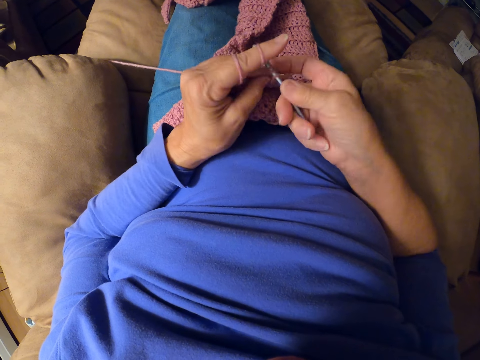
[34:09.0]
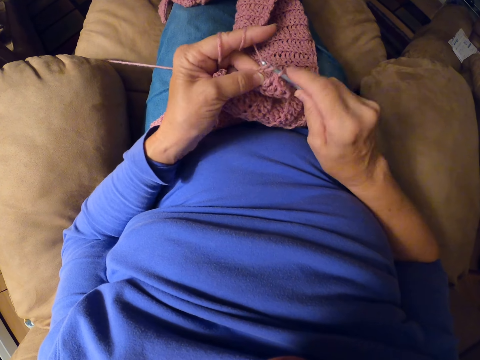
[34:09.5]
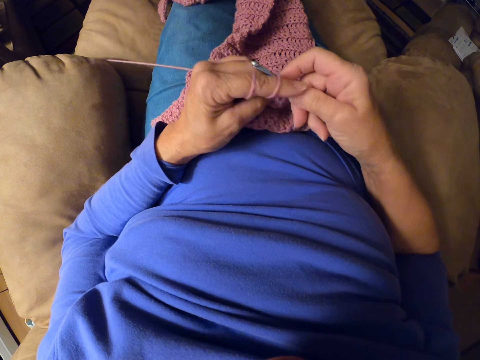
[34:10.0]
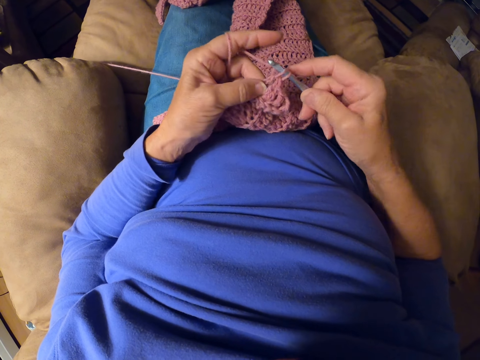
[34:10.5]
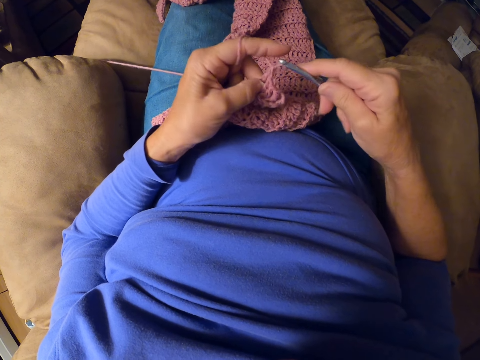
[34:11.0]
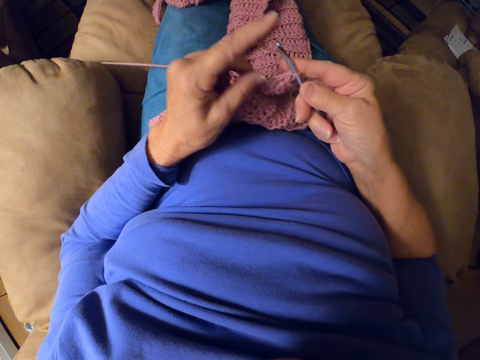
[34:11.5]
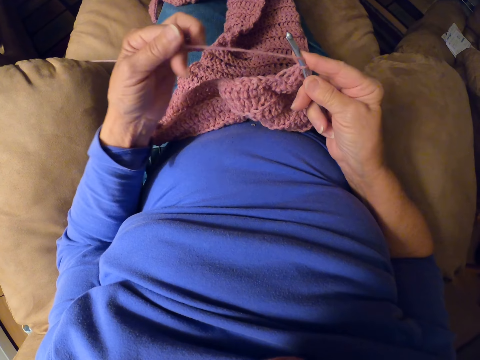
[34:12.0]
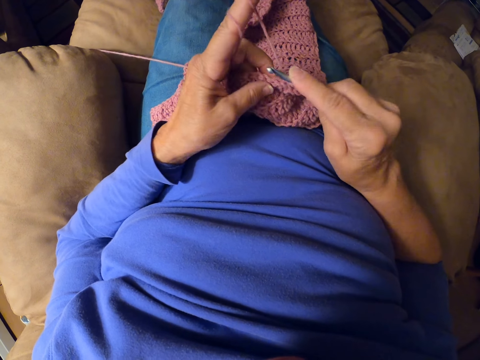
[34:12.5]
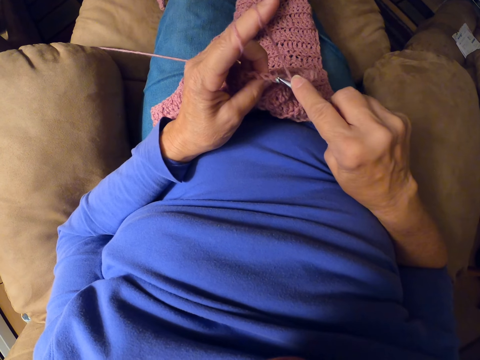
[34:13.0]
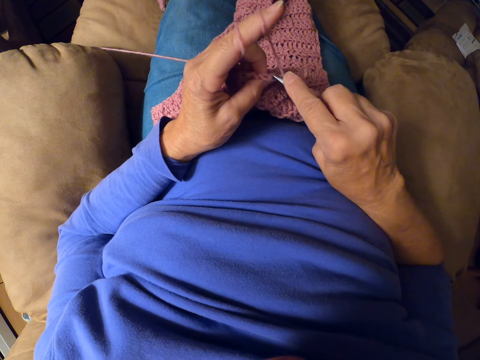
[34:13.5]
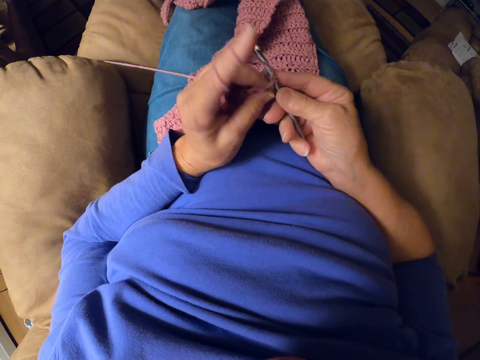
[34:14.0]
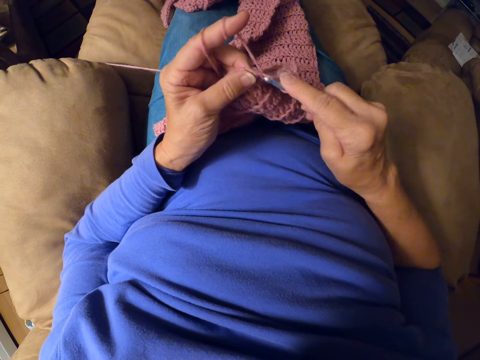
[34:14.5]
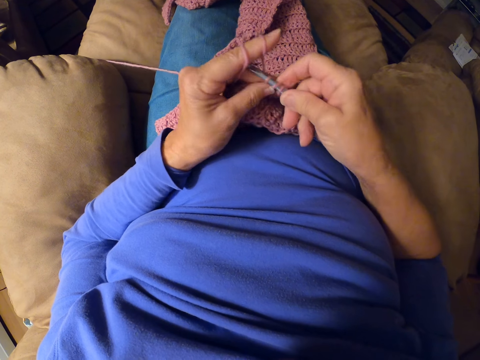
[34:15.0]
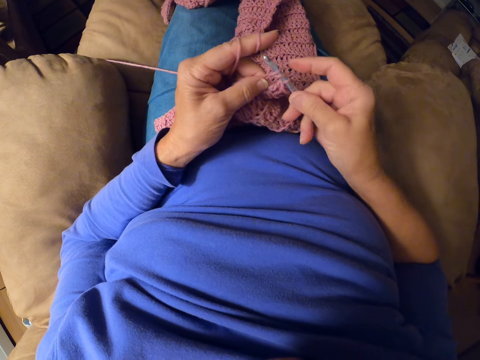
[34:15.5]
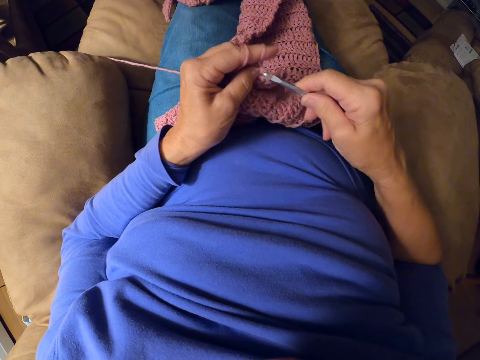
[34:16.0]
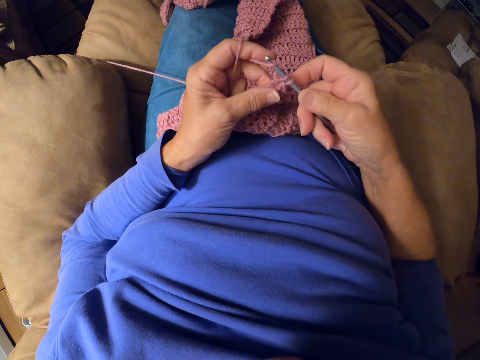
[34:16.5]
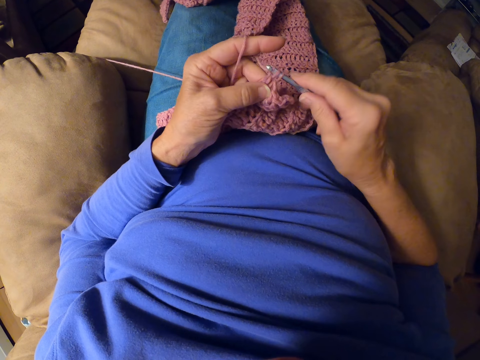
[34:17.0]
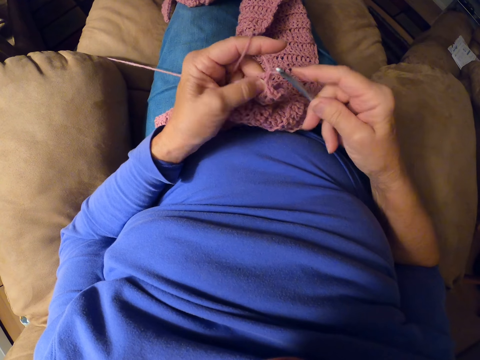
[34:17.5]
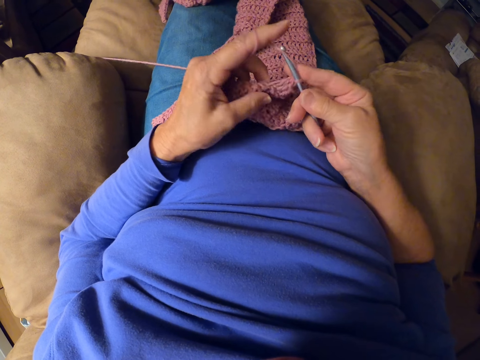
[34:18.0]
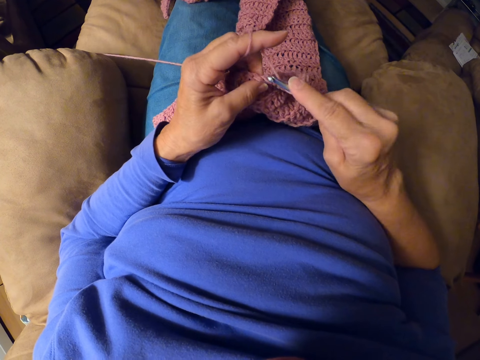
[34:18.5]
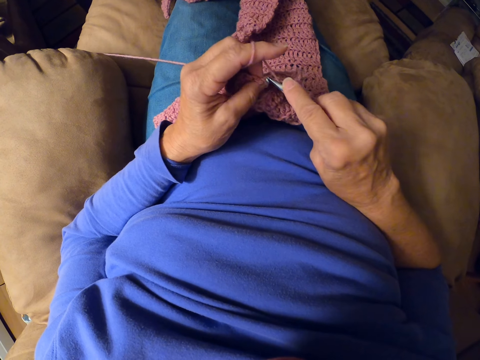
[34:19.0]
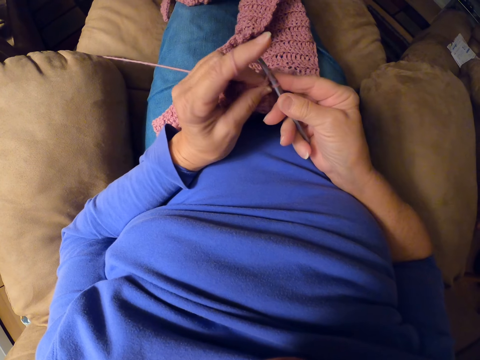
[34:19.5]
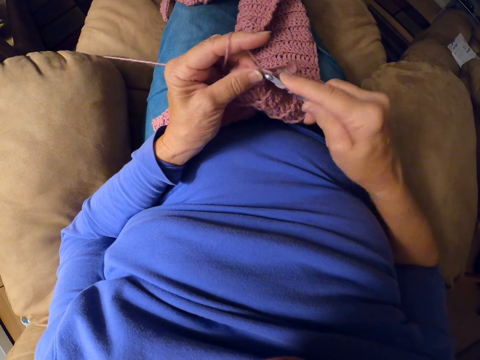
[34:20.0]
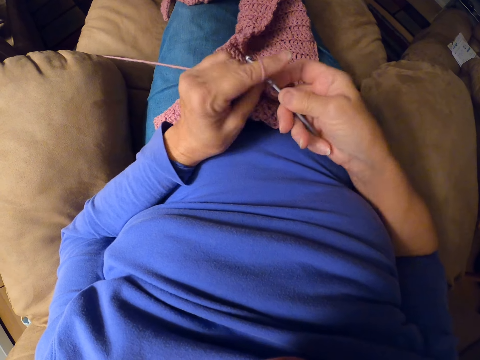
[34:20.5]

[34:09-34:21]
The camera wearer rolls the yarn around her finger. She crochets with the crochet hook.

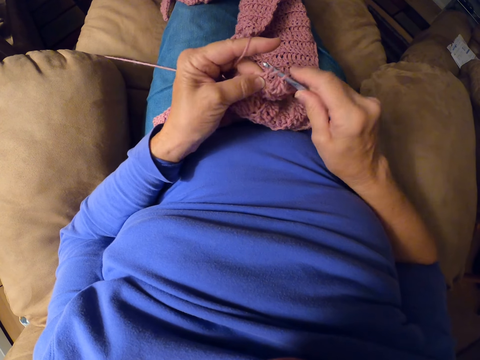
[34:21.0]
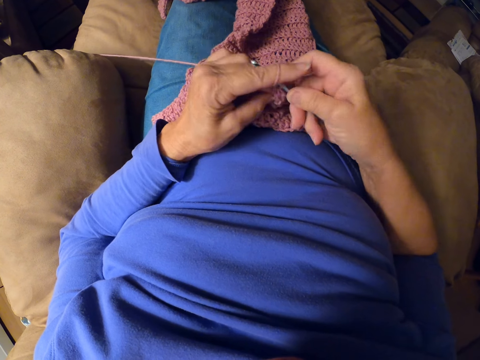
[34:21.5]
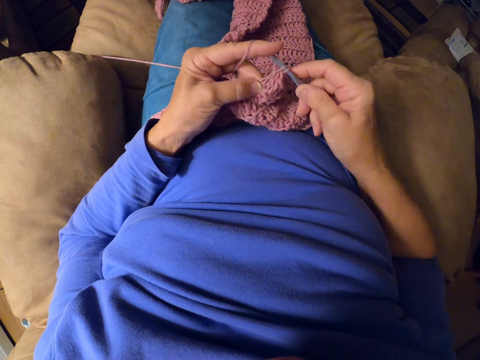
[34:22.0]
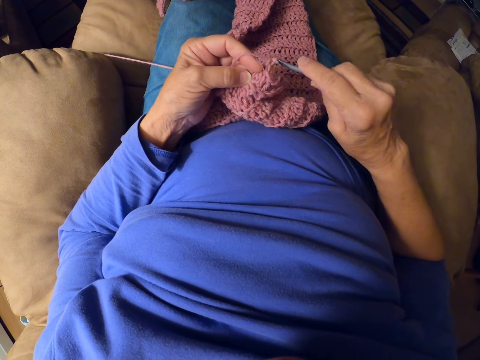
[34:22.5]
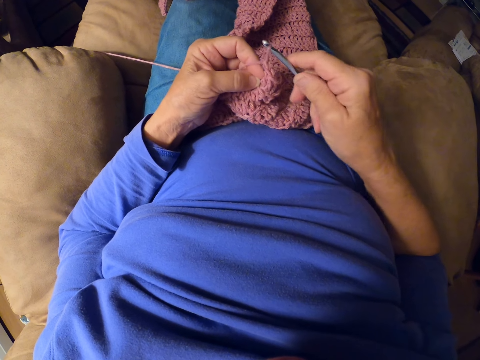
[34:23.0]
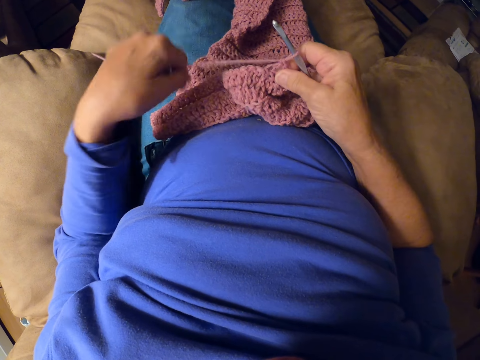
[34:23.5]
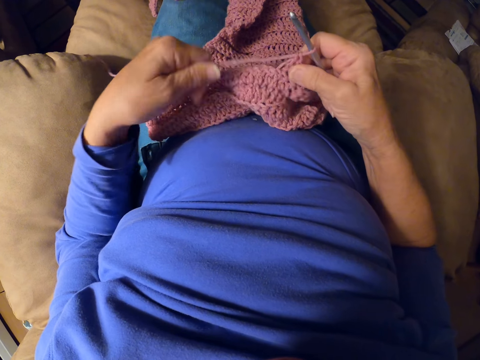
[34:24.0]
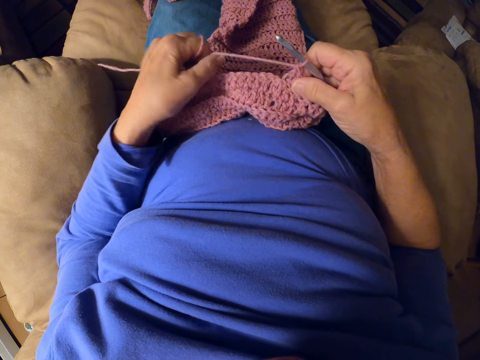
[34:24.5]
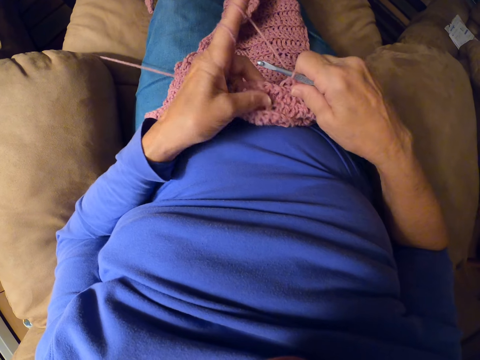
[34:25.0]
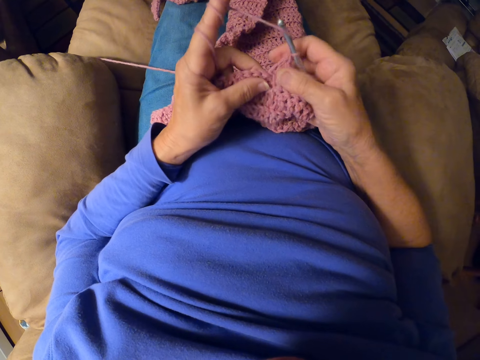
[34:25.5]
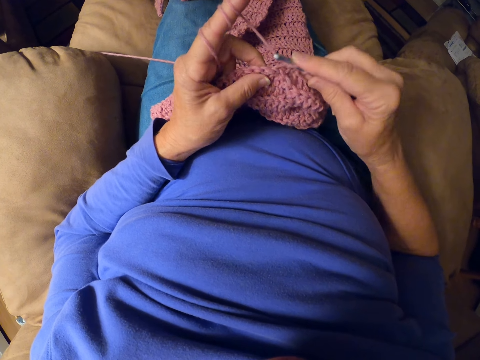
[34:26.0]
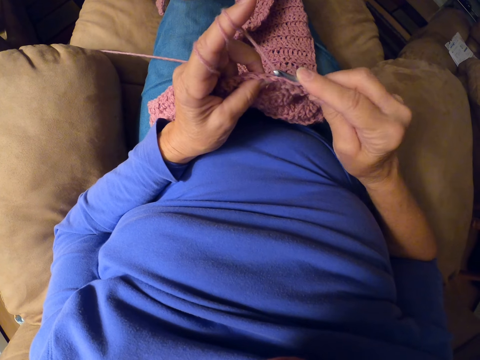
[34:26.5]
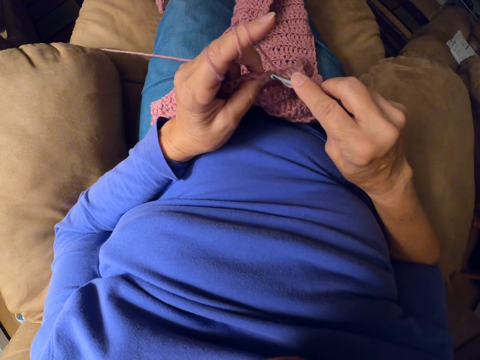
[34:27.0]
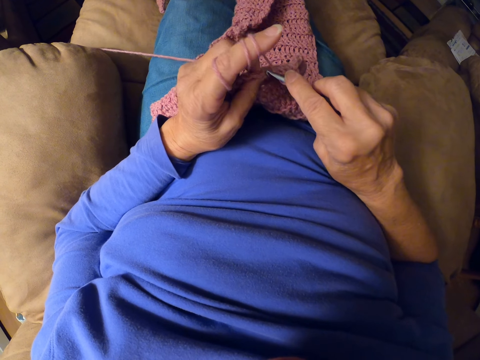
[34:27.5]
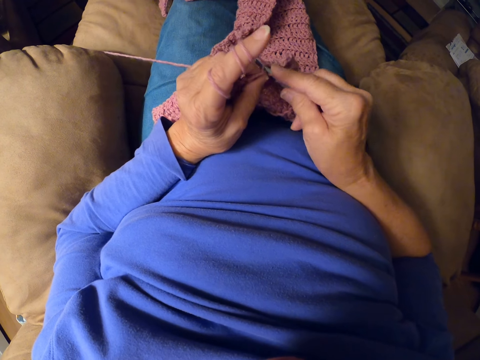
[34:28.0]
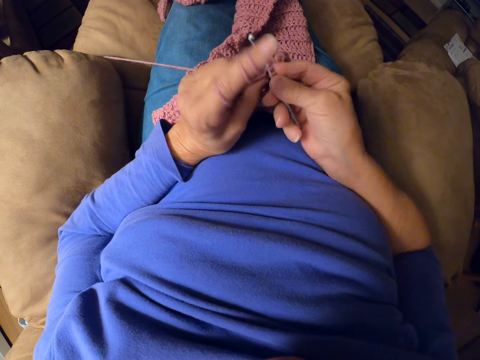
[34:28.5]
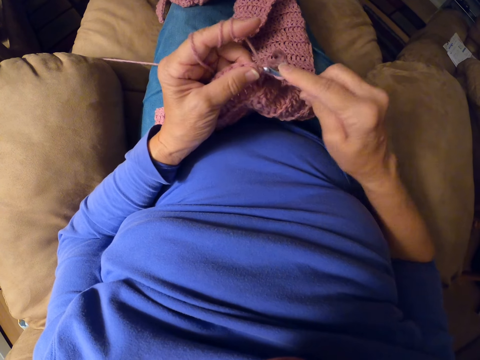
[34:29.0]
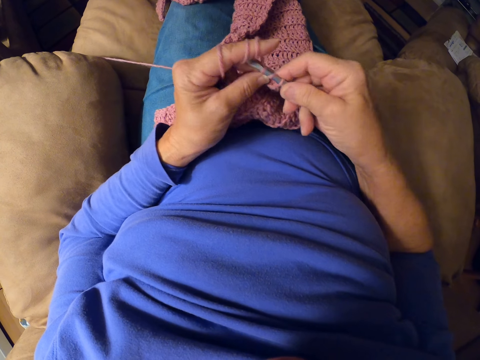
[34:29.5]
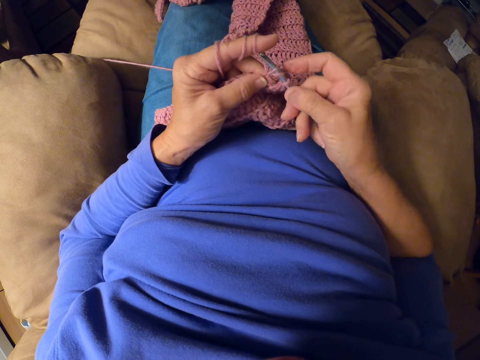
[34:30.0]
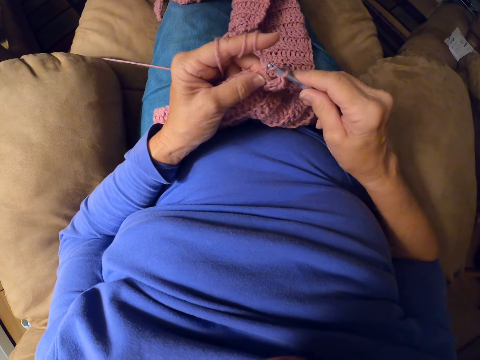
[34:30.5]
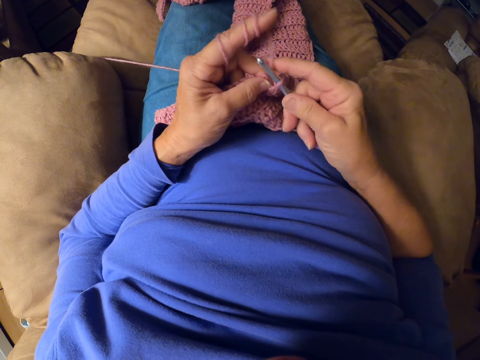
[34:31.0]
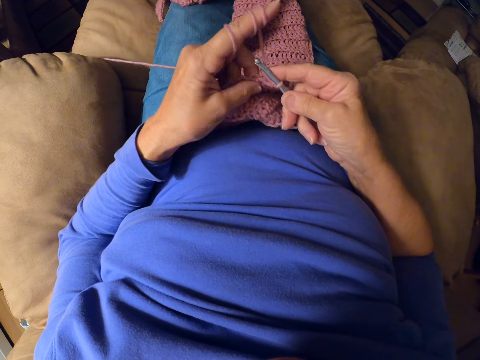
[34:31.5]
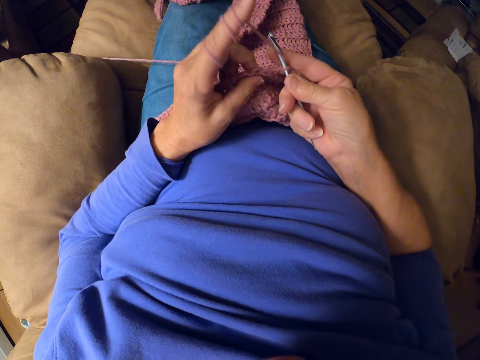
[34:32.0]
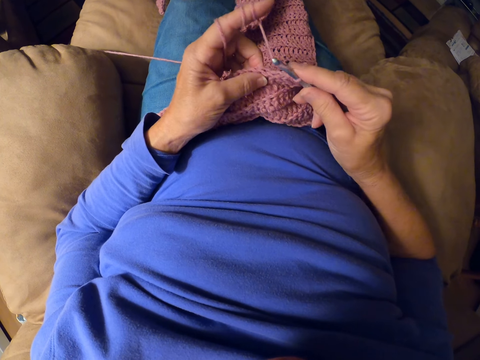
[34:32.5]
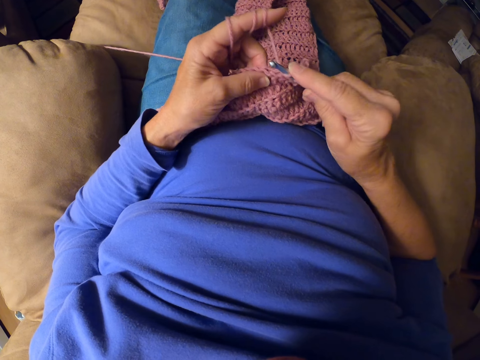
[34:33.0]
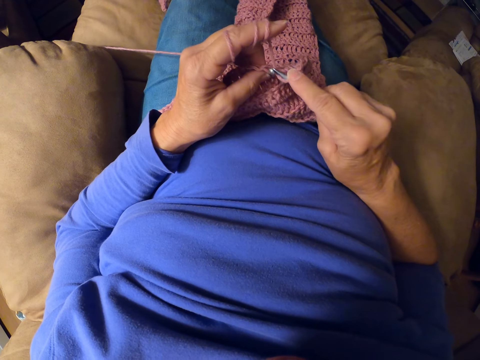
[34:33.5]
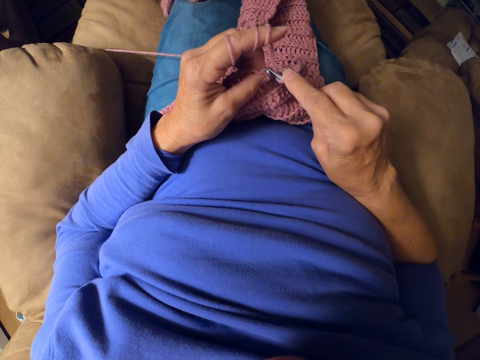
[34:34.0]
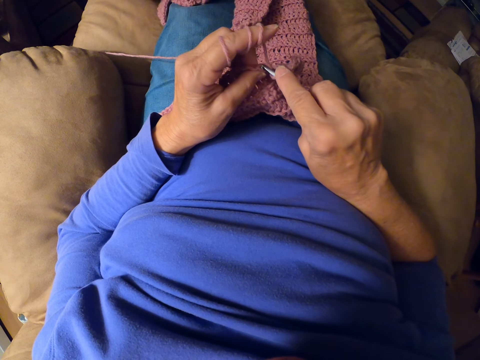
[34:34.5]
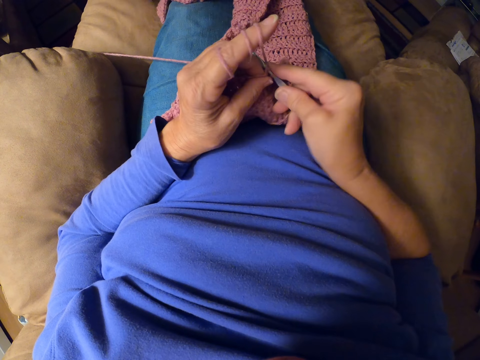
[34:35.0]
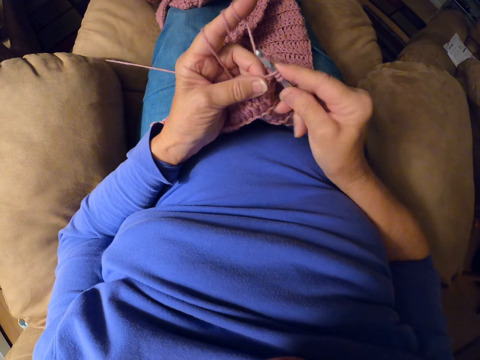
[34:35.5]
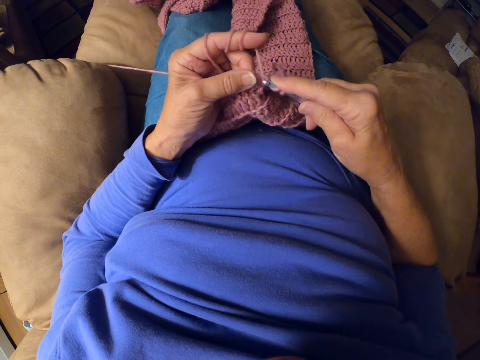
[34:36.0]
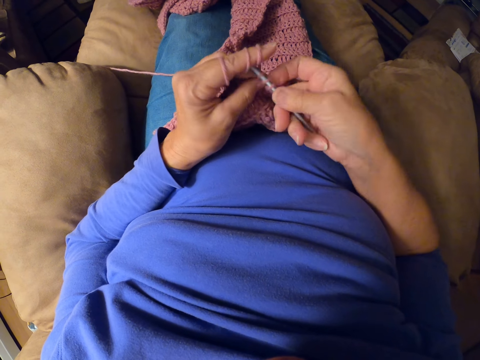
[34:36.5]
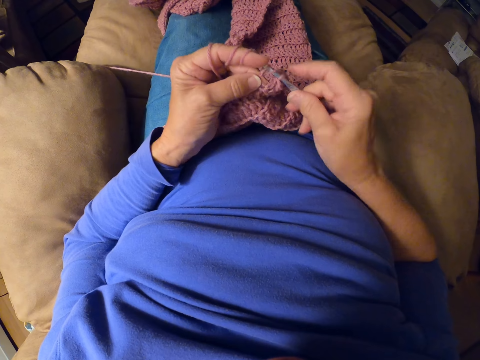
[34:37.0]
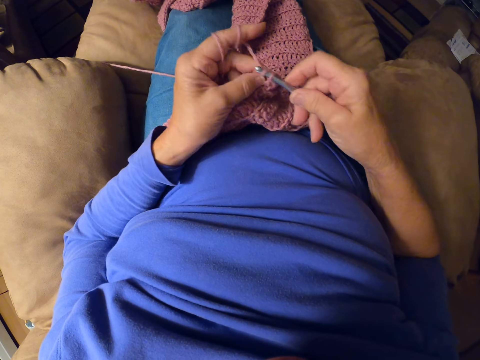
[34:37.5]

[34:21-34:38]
The camera wearer rolls the yarn around her finger. She crochets with the crochet hook.
